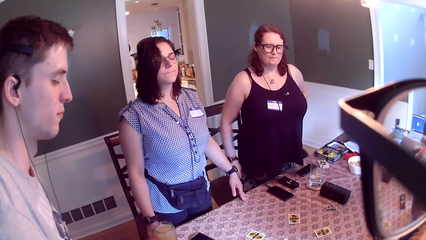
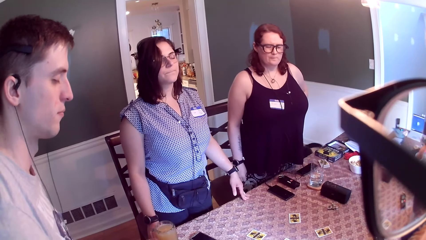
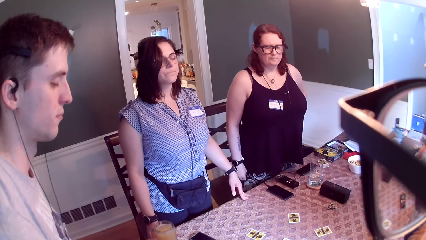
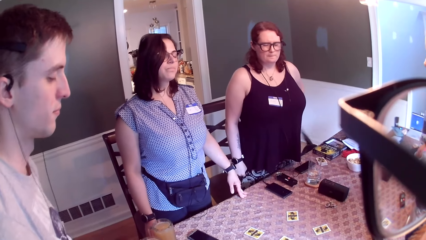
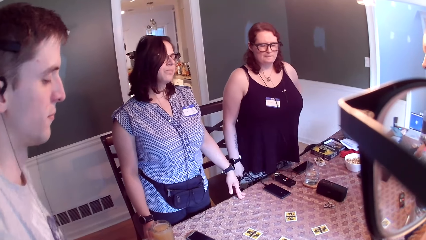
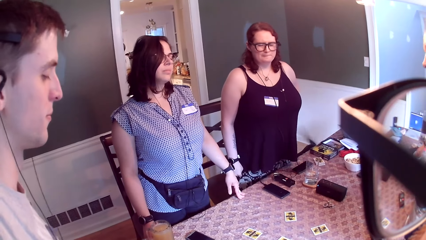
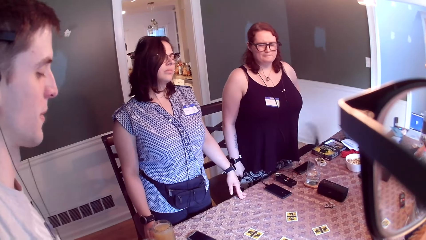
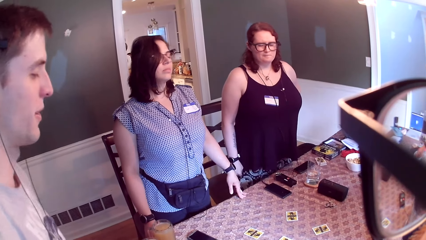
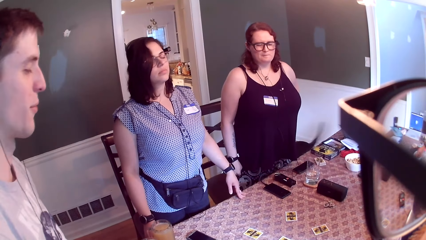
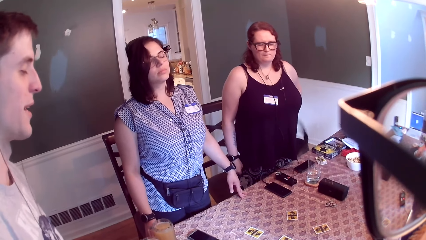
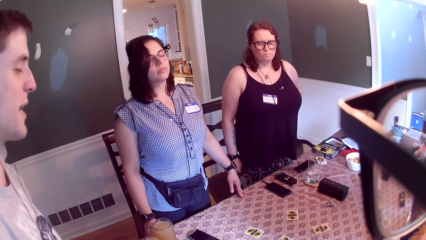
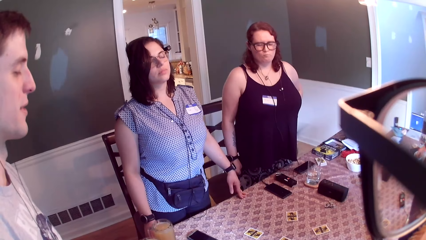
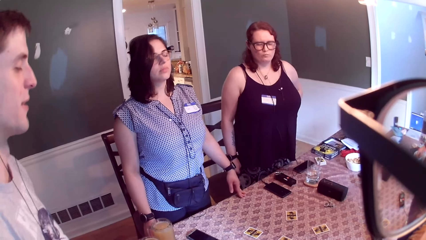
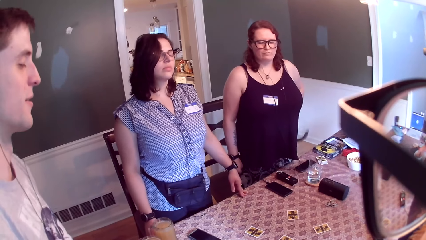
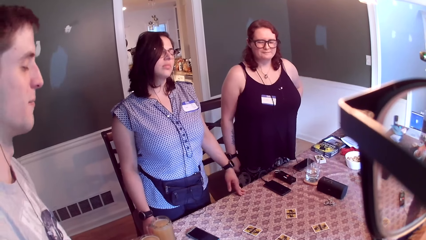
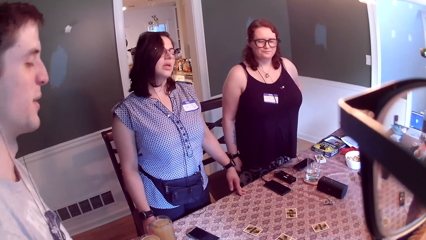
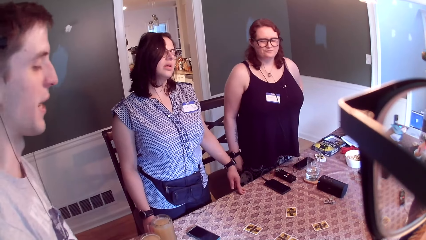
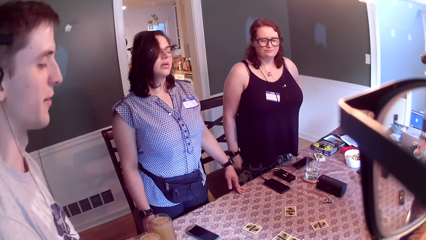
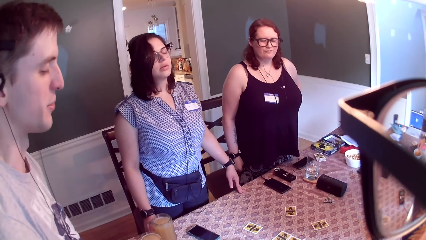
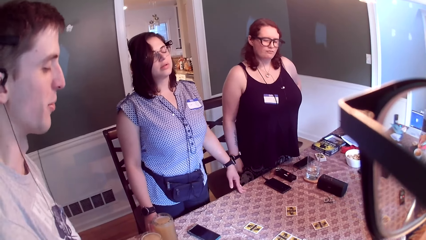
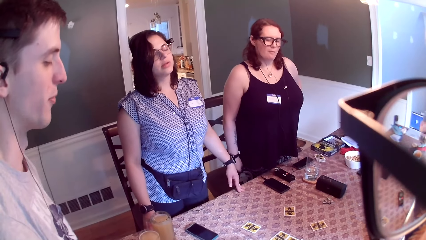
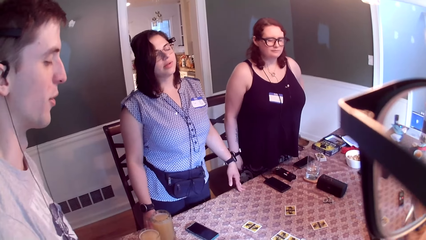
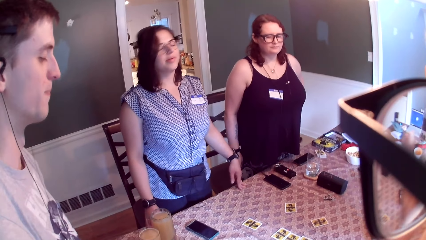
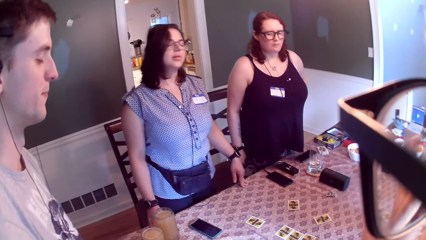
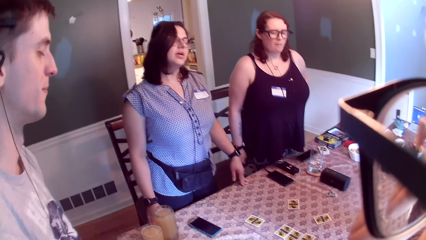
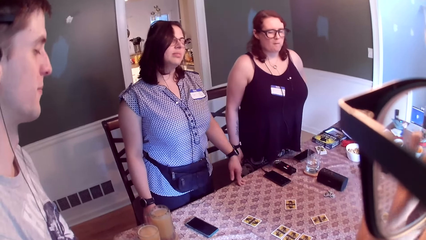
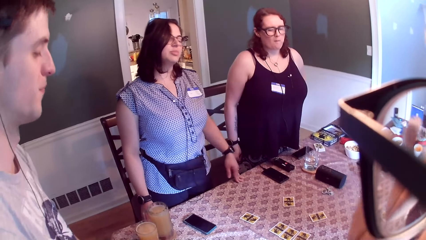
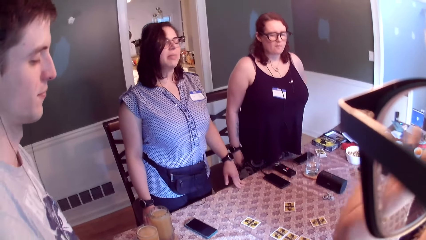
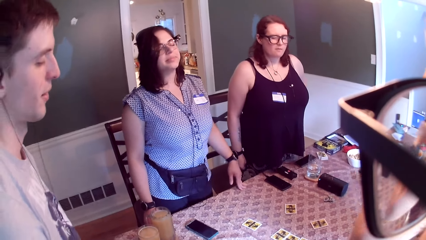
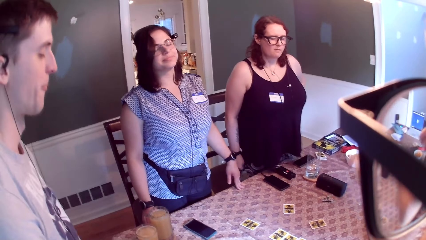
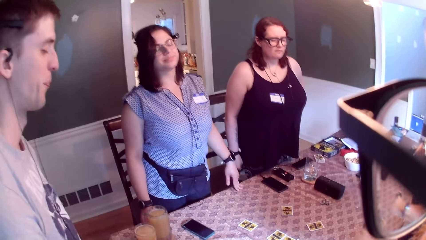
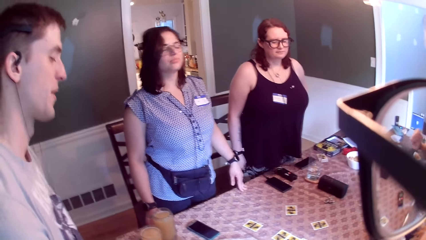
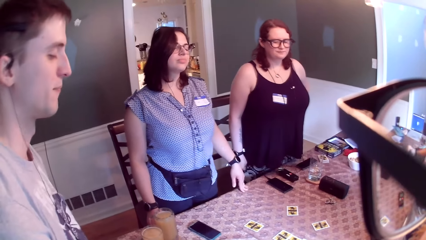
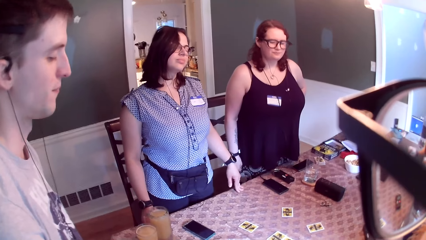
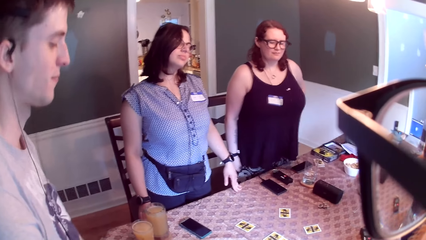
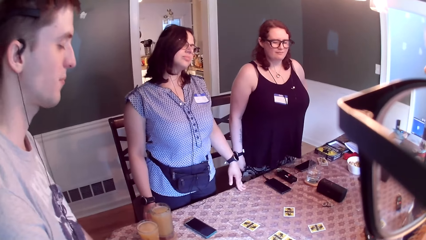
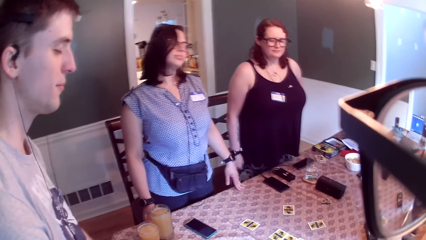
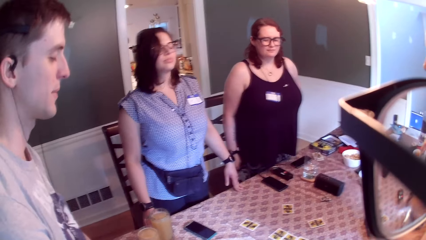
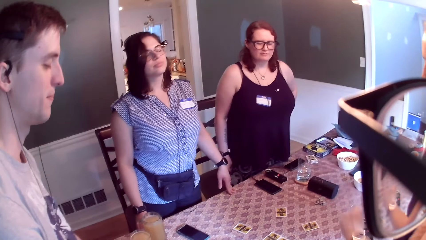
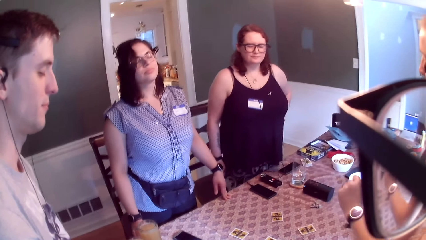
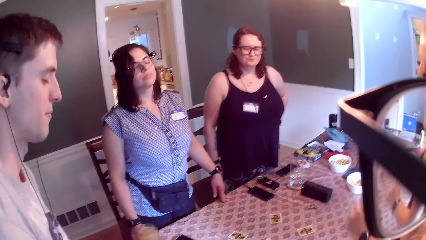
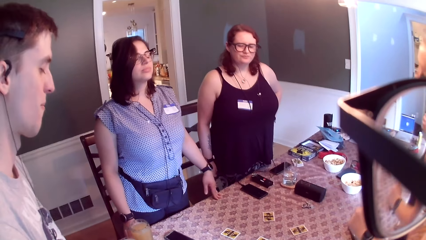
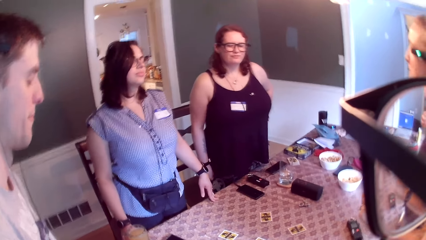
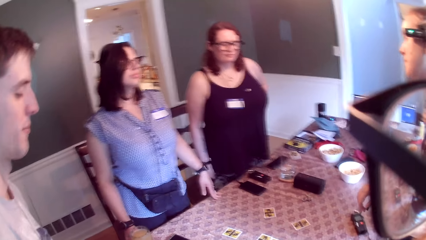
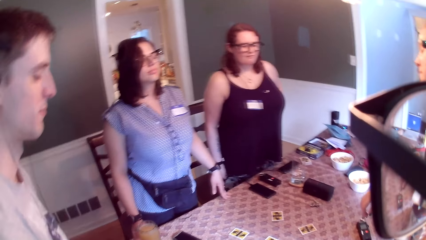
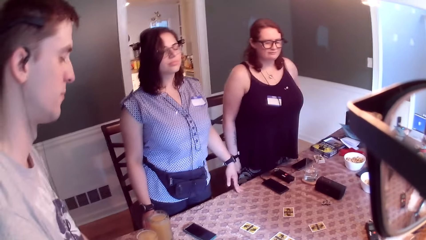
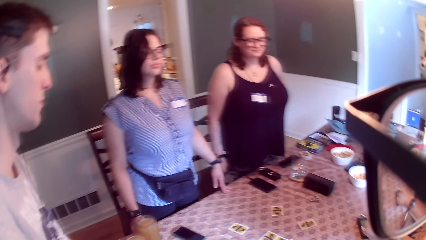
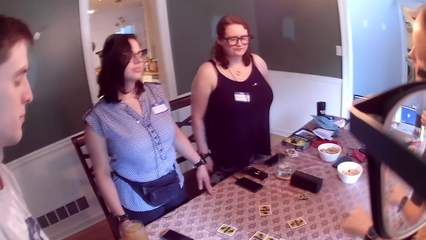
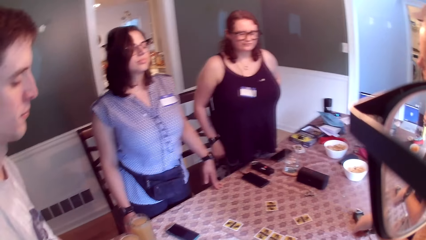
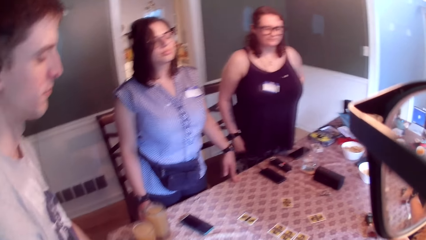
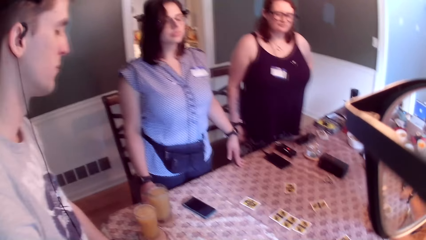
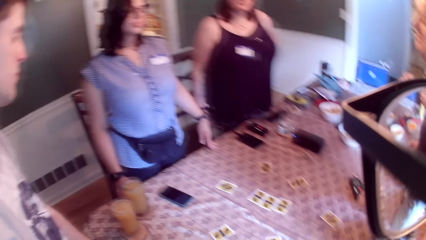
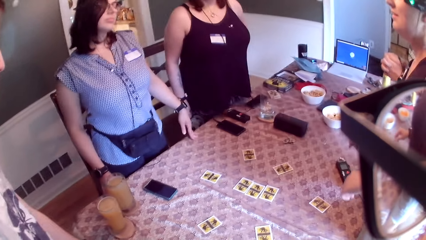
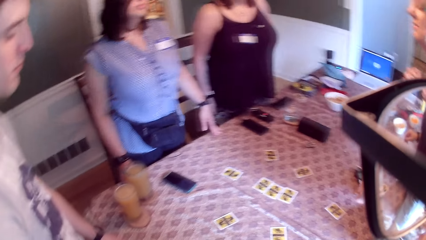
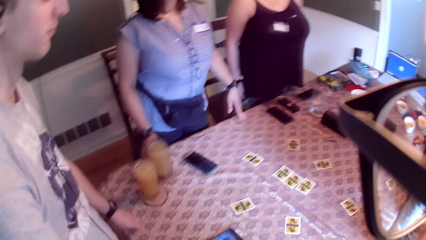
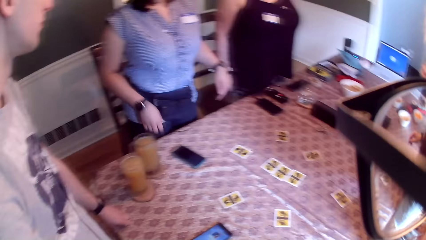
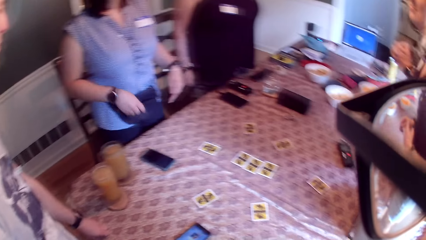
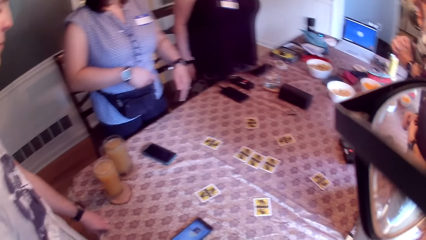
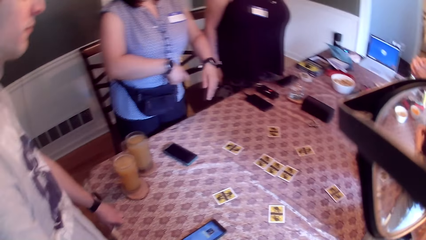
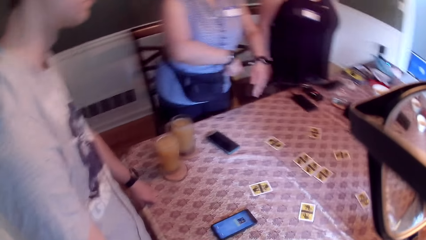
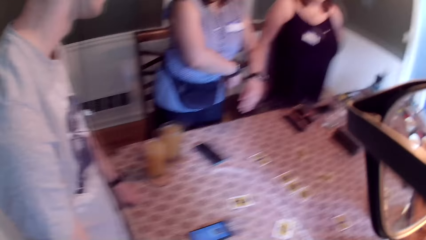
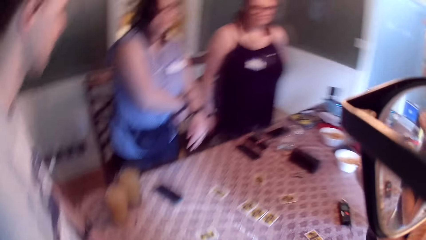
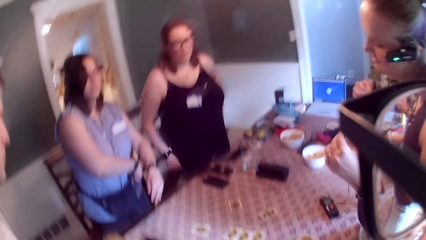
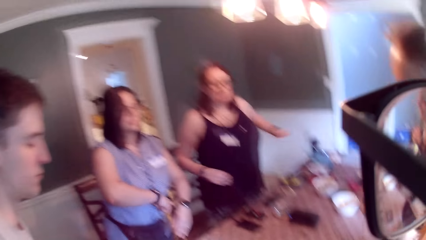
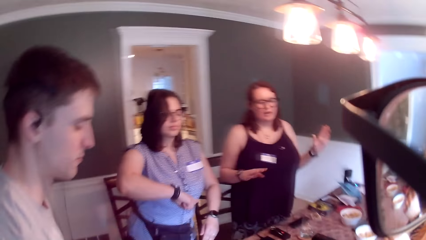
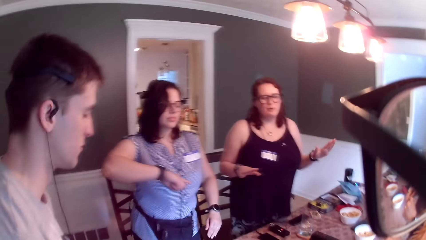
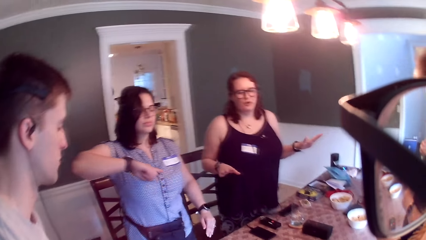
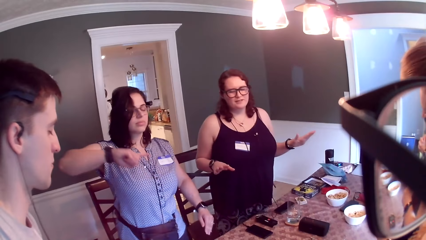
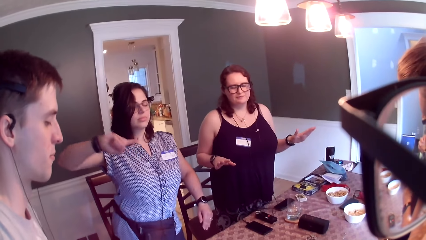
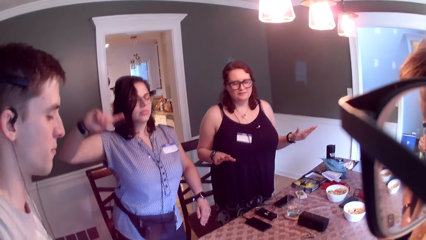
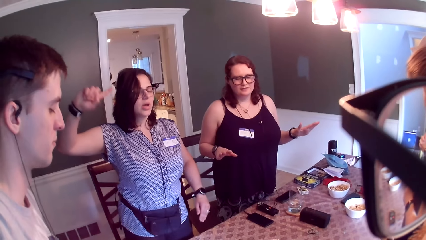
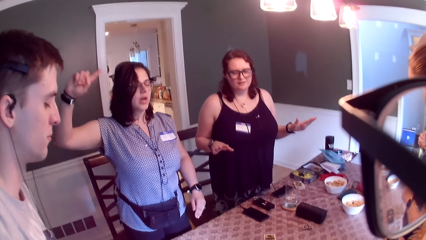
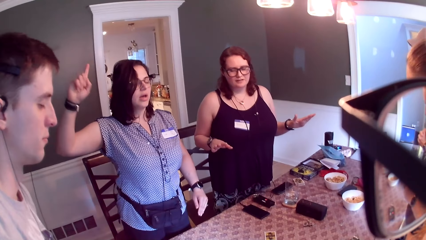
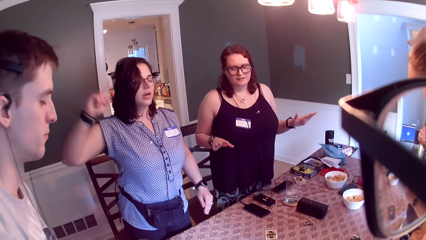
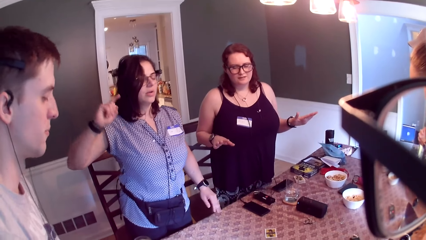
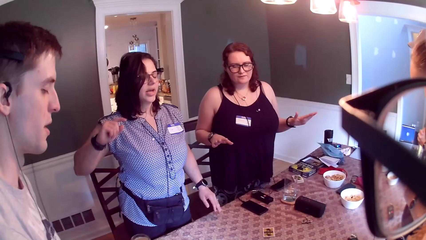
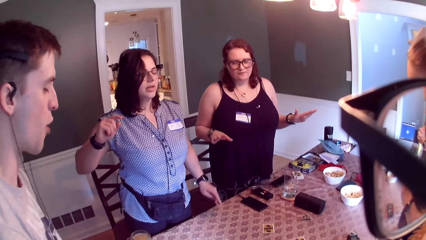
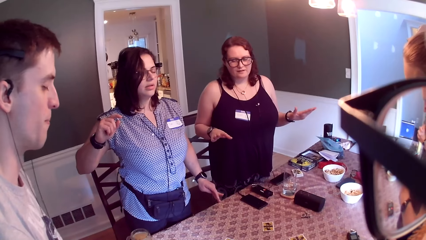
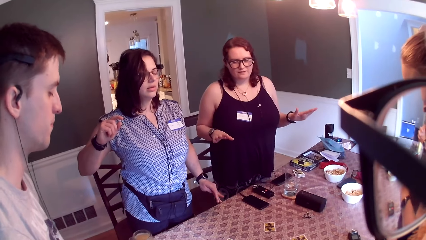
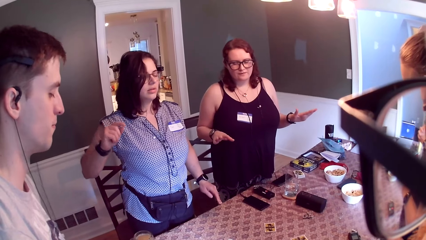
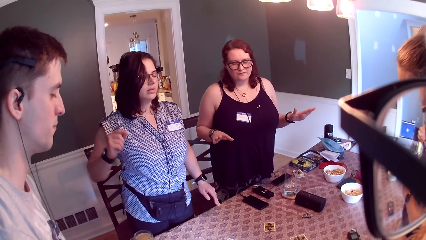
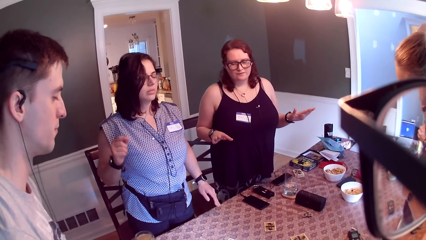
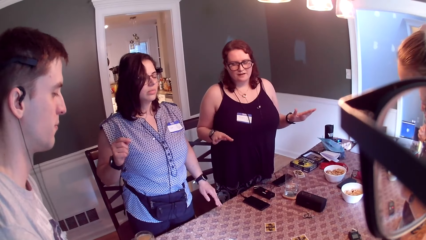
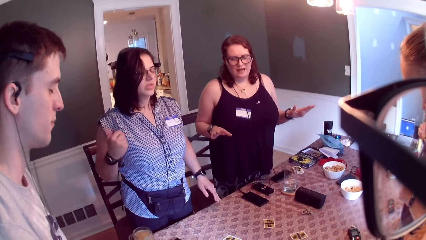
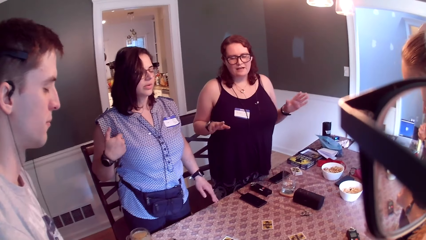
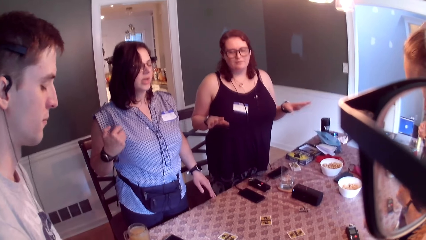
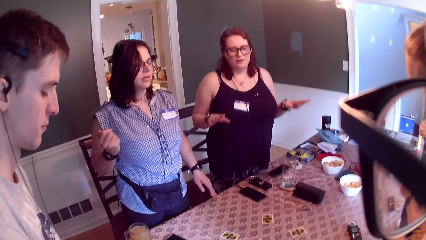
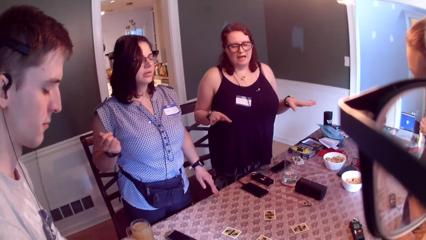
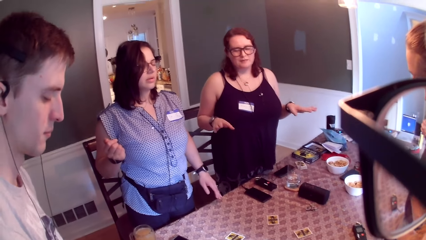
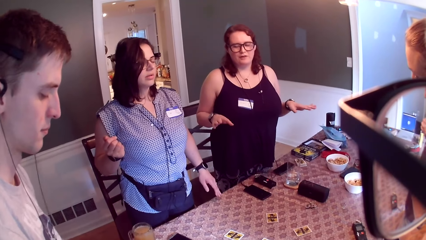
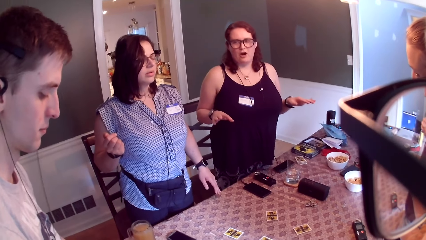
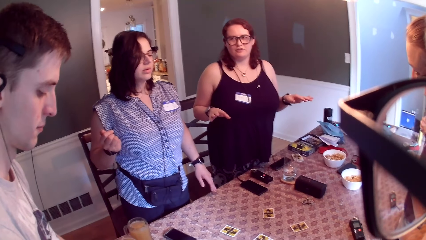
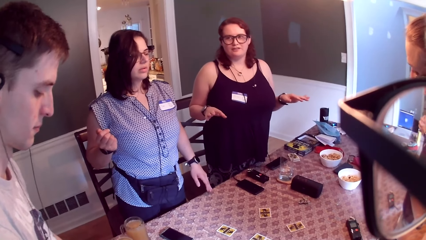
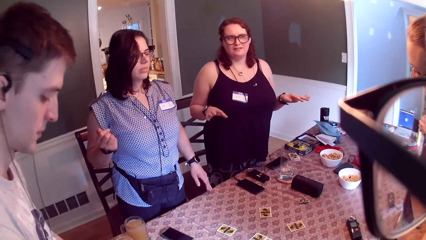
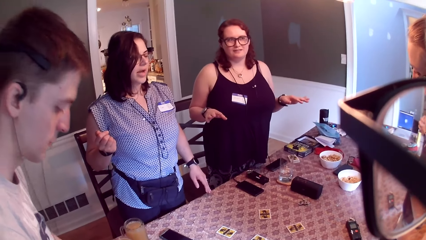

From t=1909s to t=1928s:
A person speaks. A second person speaks. The first person, the second person, a third person and a fourth person dance on the floor. The third person speaks to the fourth person and the second person.
